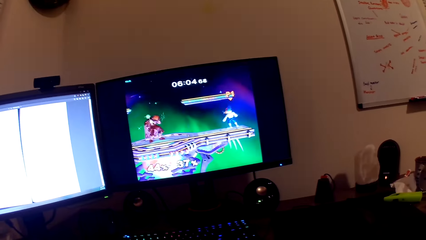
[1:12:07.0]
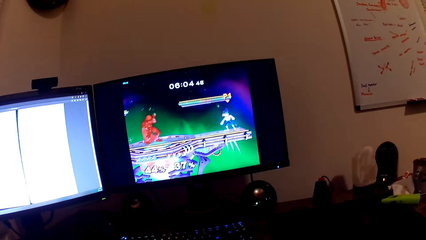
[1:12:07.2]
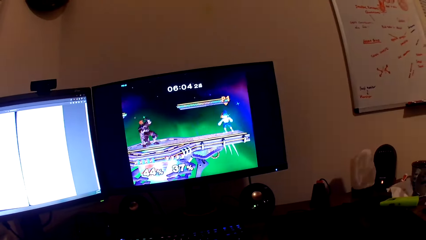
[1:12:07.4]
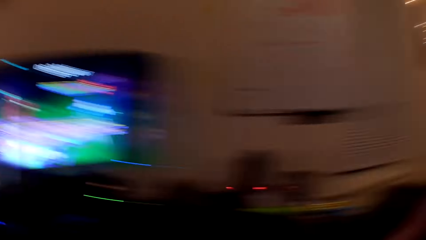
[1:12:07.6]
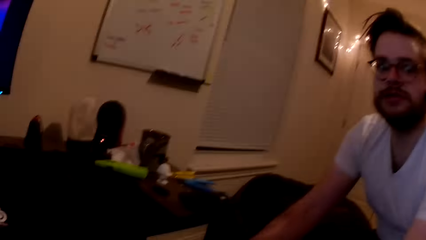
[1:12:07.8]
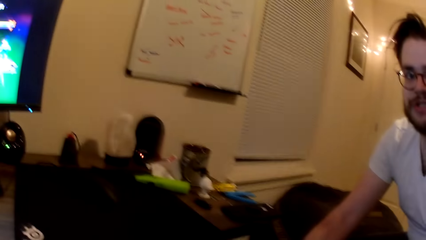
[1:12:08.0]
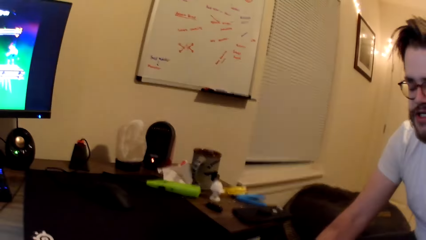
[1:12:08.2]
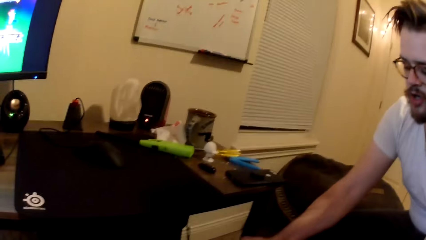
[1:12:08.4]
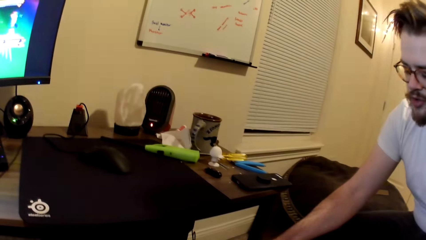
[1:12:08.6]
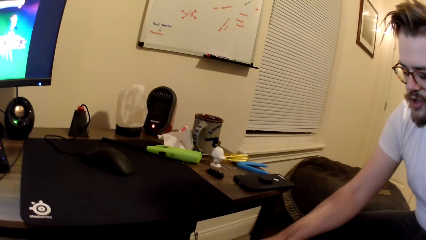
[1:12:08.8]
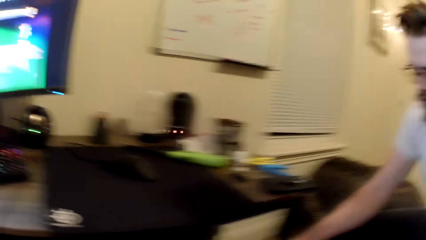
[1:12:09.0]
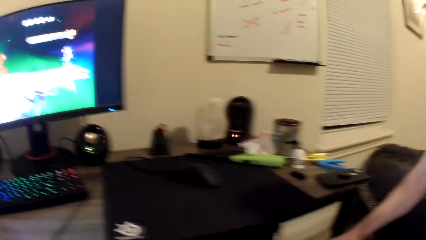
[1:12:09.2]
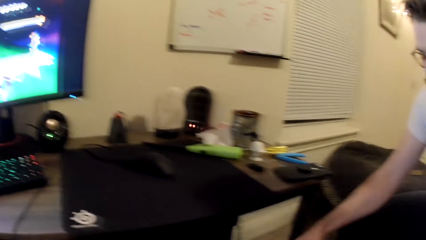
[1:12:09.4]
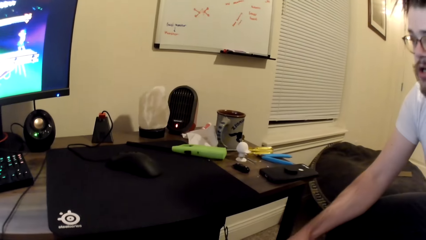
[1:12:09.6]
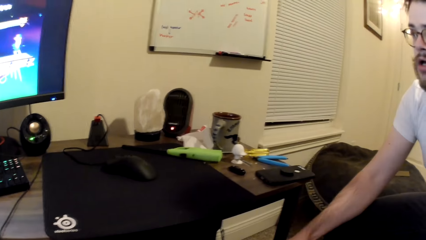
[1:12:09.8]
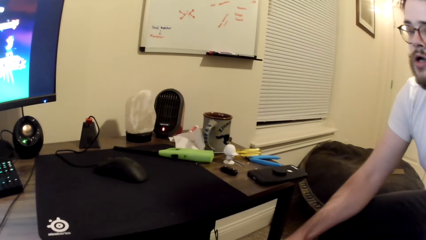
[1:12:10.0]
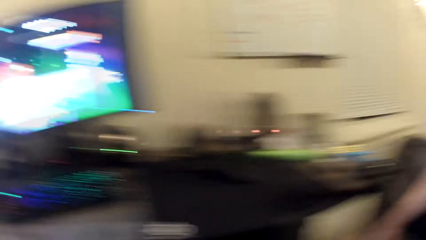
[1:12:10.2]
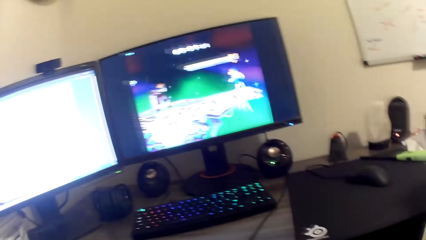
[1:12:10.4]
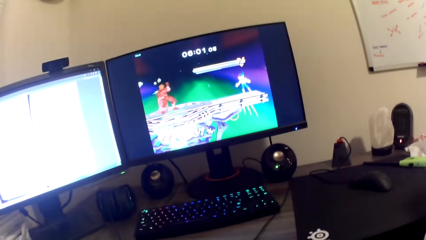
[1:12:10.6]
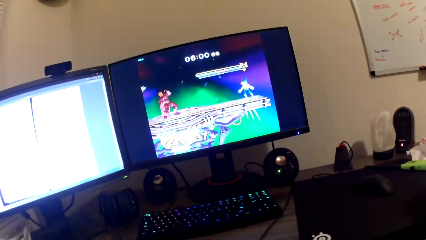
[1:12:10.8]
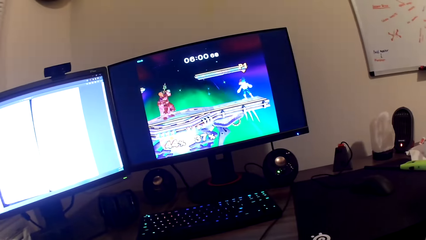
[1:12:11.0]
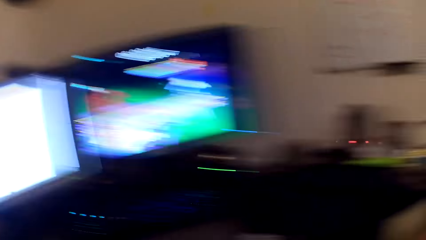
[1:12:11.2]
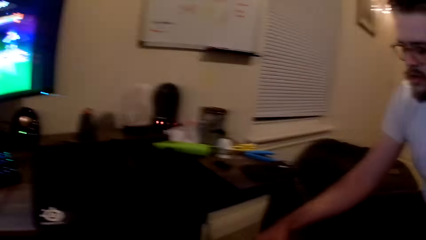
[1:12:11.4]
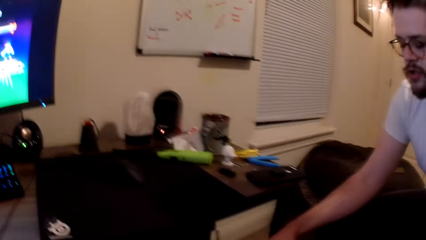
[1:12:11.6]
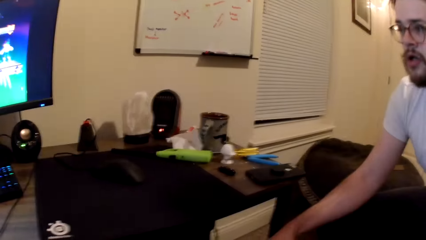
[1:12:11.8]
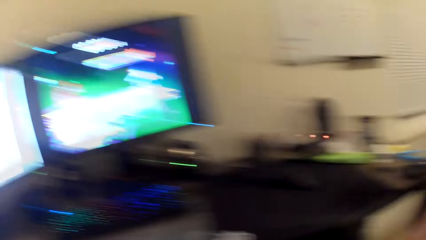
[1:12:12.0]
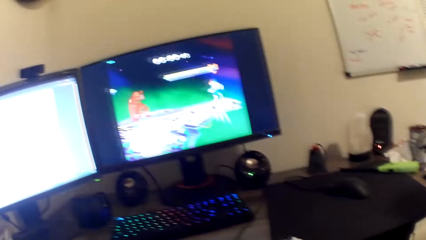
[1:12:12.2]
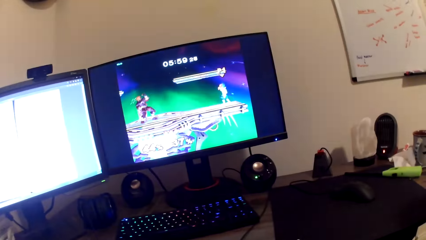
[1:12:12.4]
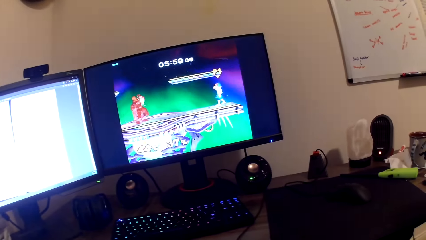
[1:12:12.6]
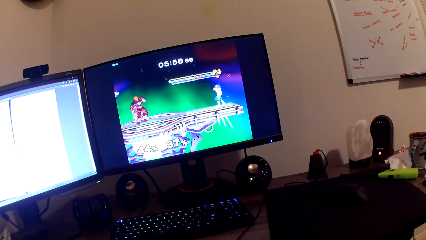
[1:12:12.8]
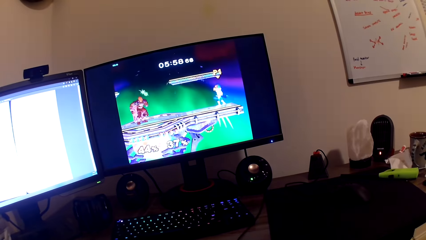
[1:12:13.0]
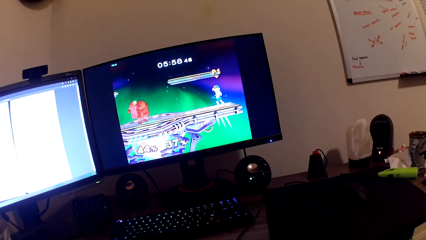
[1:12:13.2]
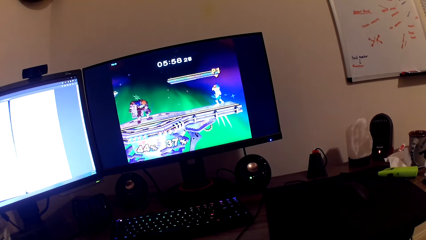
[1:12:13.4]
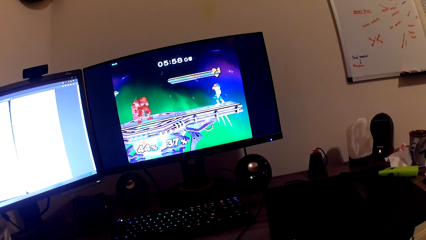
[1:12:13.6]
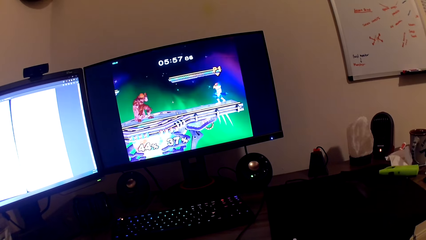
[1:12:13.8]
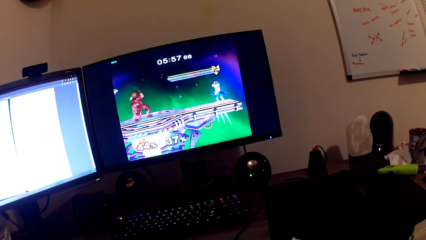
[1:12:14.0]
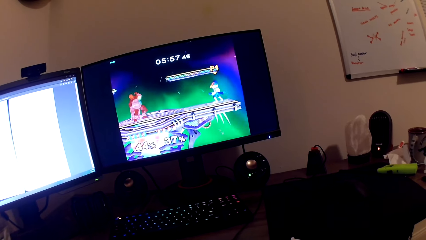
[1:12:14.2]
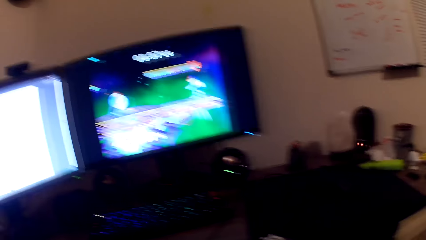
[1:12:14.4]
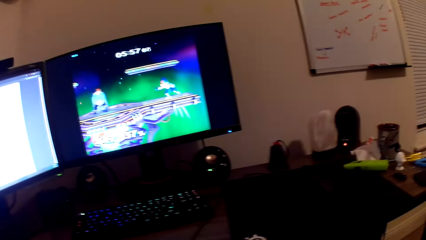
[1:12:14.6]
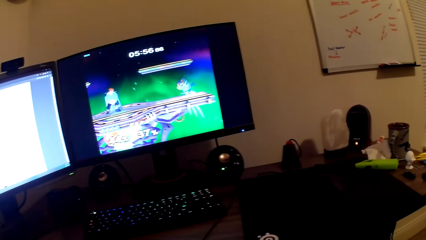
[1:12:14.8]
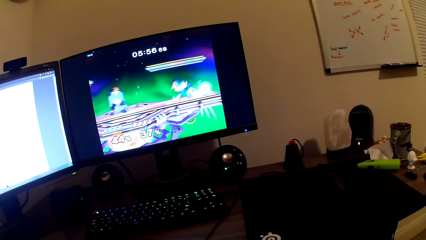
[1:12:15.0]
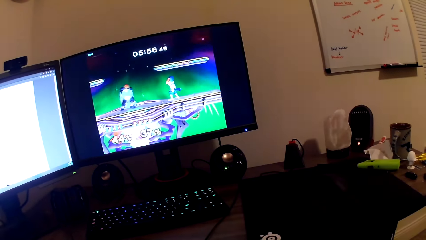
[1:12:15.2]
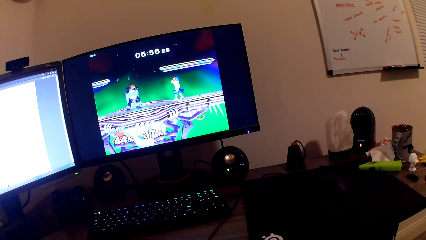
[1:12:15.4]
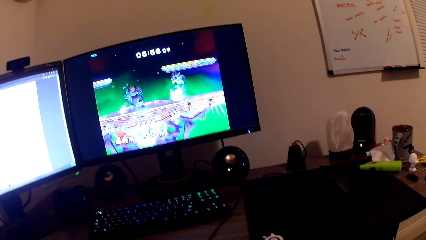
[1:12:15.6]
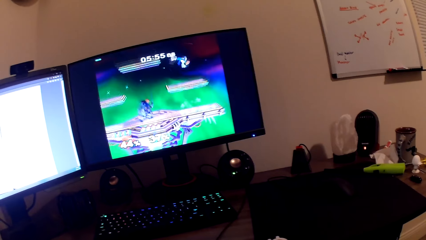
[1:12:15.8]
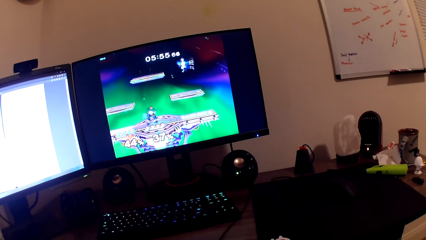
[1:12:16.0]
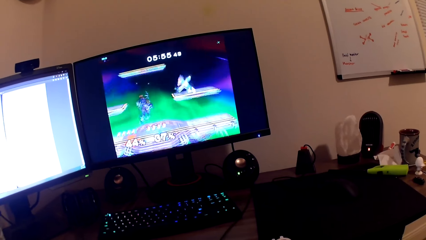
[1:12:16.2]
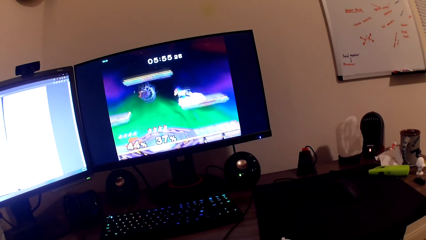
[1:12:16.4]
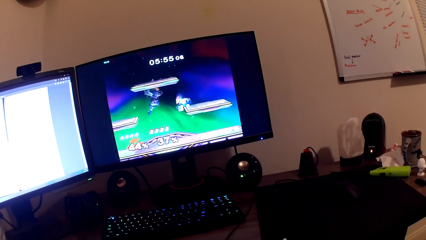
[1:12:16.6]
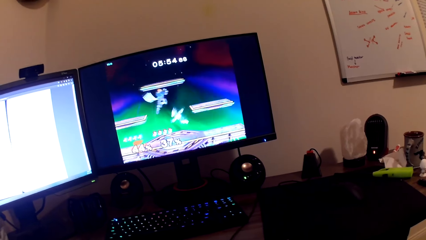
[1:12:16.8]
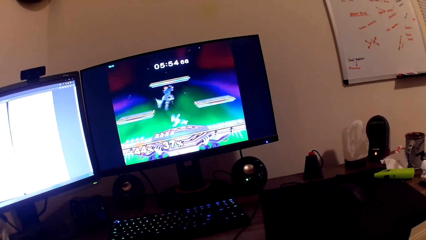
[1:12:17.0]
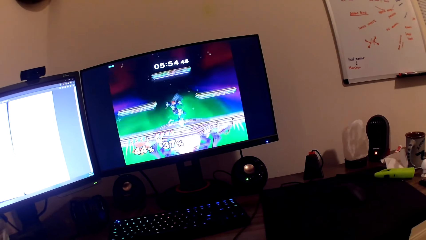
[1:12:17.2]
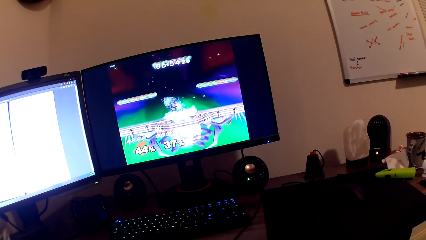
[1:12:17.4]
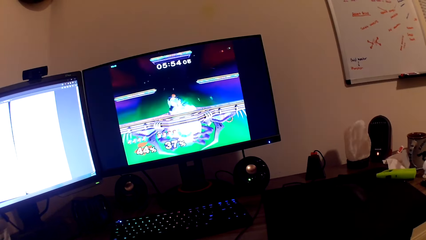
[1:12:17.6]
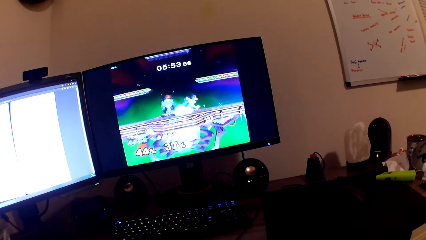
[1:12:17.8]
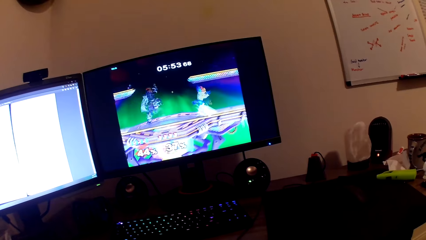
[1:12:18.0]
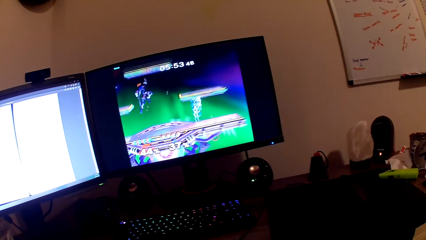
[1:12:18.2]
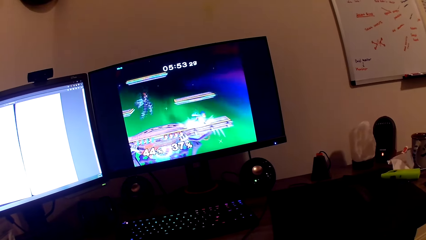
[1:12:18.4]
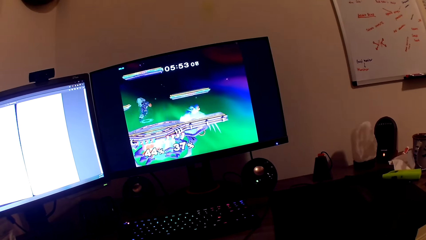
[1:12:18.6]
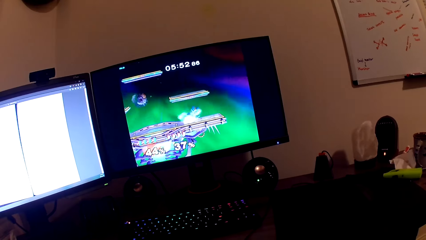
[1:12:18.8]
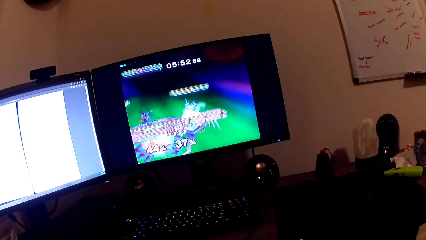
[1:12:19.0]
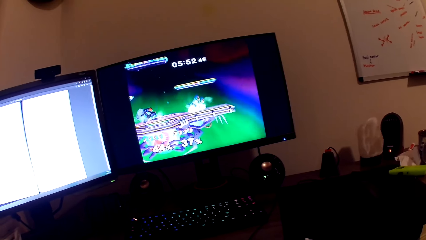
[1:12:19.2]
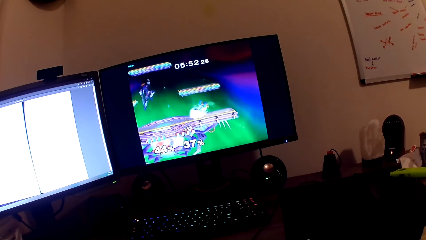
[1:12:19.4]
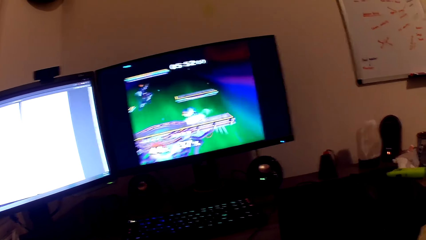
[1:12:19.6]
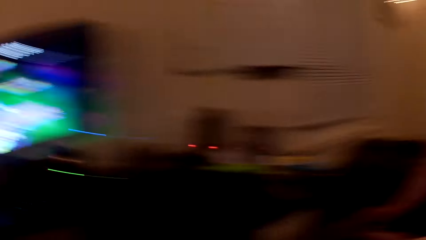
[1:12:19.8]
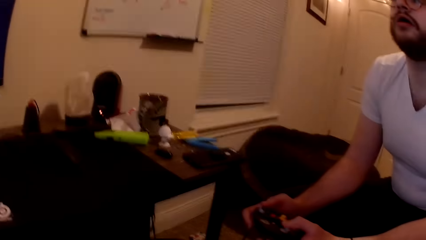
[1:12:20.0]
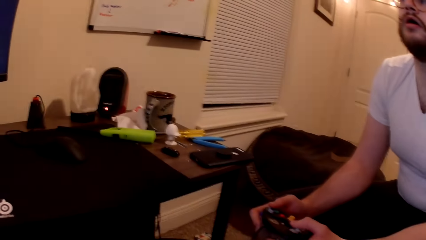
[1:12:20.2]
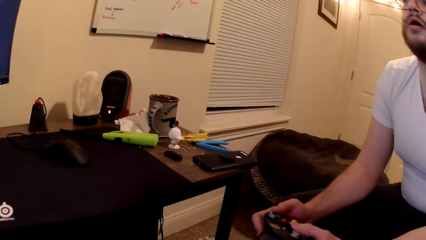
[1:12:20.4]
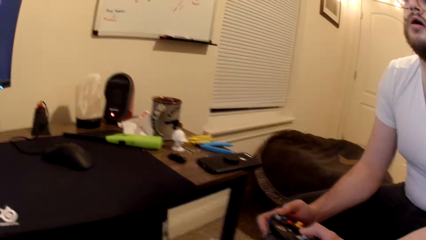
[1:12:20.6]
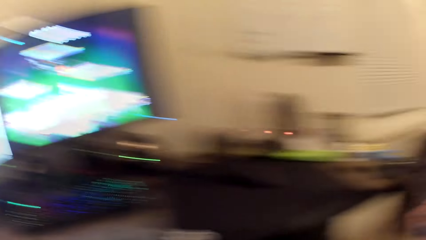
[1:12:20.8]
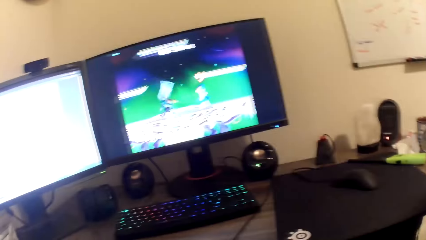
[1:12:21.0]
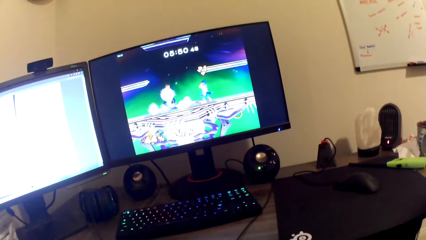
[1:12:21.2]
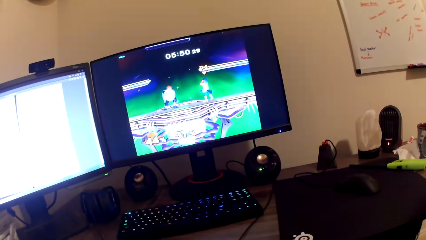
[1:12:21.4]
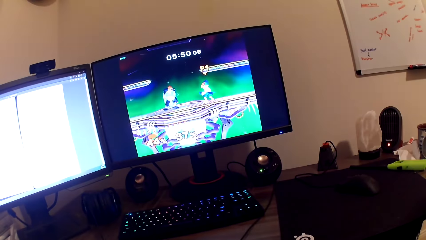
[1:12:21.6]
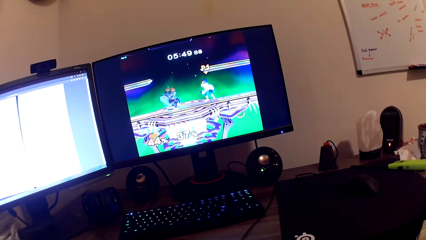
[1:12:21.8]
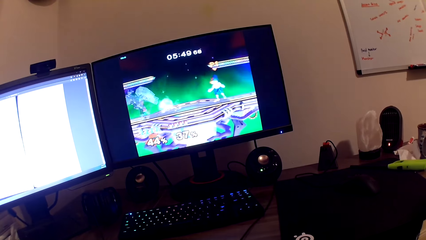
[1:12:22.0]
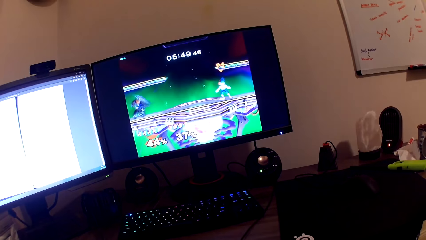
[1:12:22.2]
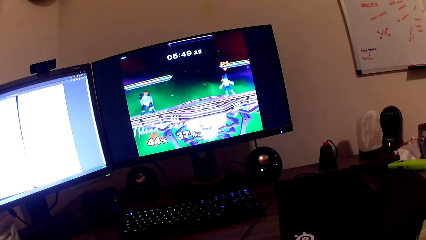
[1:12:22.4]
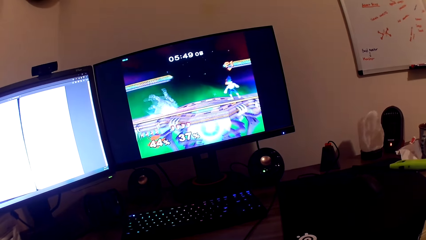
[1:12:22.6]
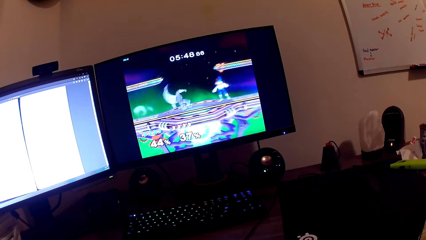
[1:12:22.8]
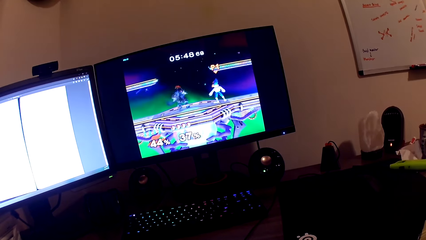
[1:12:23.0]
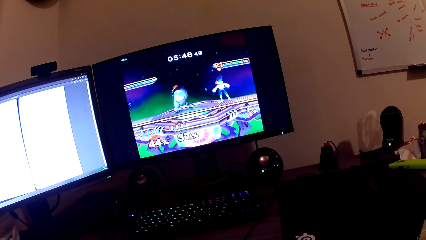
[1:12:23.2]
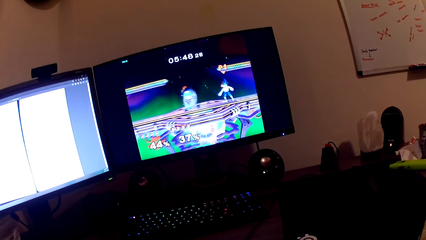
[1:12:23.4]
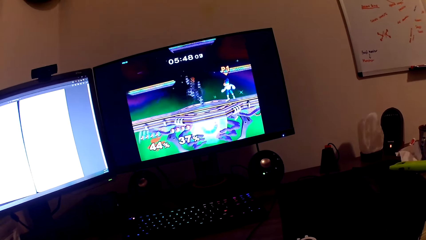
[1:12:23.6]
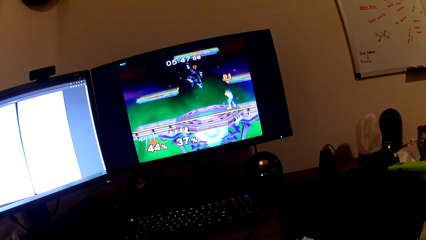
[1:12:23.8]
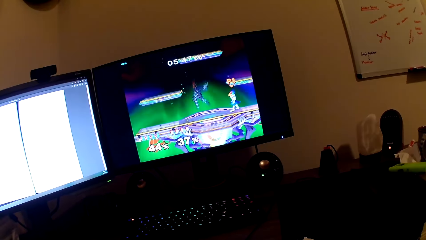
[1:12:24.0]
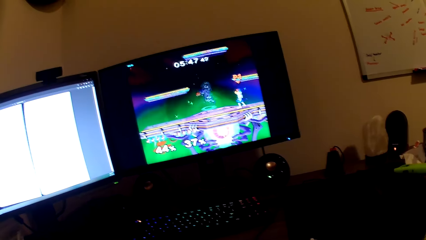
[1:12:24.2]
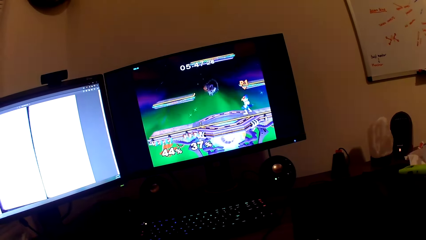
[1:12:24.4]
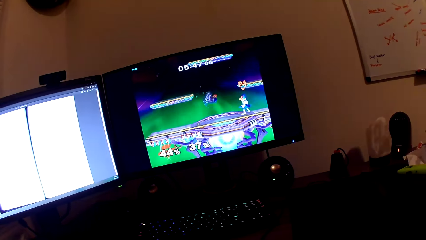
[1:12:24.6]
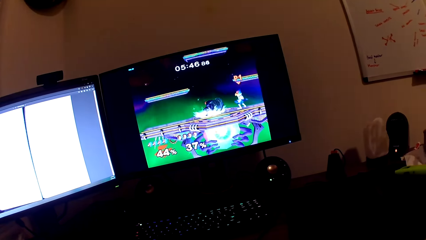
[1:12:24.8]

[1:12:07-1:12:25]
The camera wearer talks with the man. They play the game in the screen with the PlayStation controller. They play the game in the screen with the PlayStation controller again. The man presses the game console with both hands and plays a game in the screen with a PlayStation controller.
